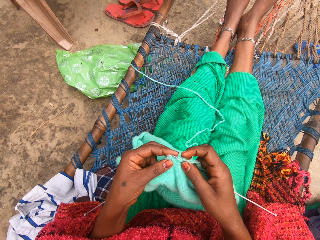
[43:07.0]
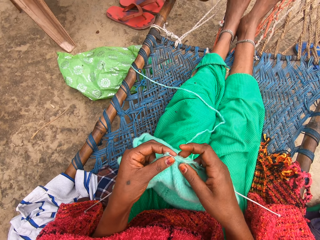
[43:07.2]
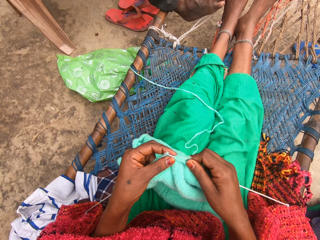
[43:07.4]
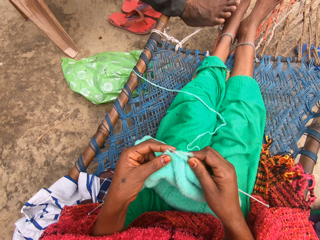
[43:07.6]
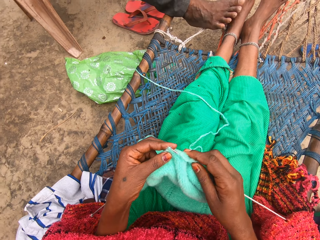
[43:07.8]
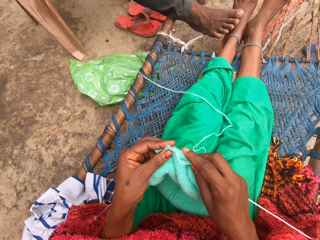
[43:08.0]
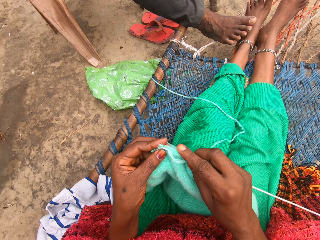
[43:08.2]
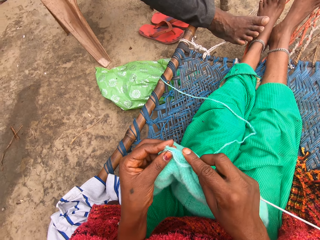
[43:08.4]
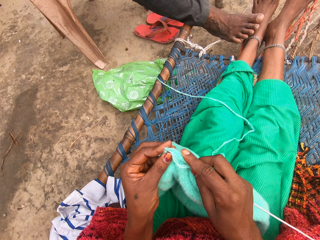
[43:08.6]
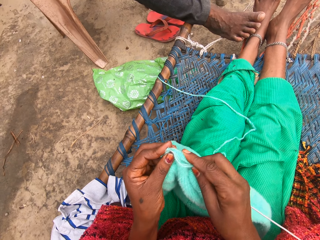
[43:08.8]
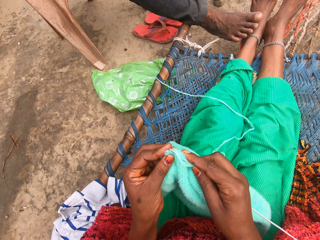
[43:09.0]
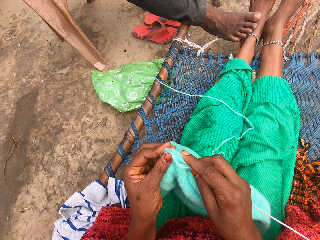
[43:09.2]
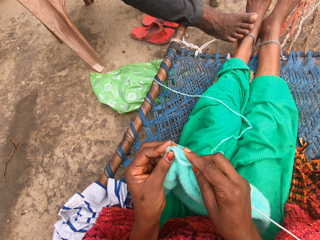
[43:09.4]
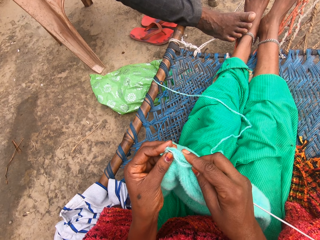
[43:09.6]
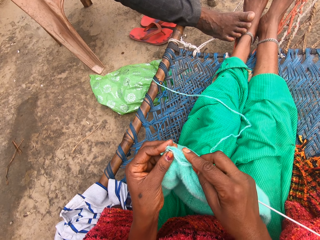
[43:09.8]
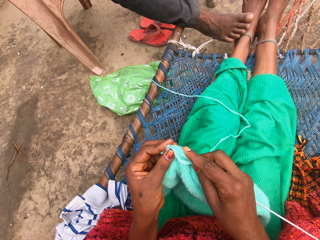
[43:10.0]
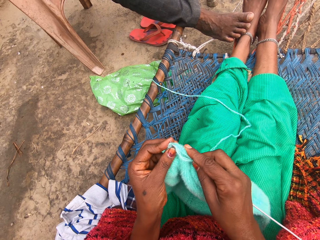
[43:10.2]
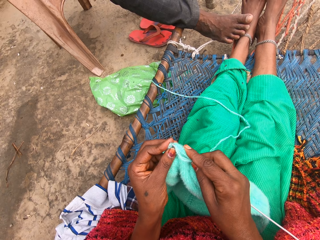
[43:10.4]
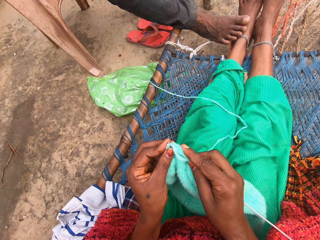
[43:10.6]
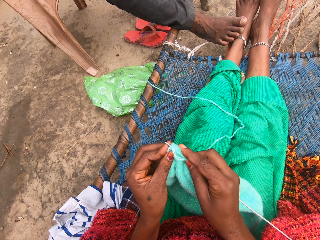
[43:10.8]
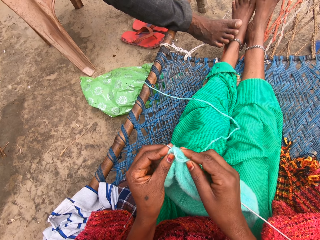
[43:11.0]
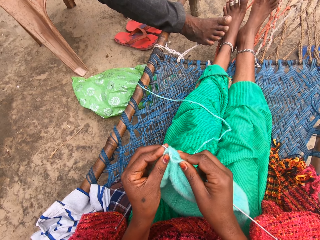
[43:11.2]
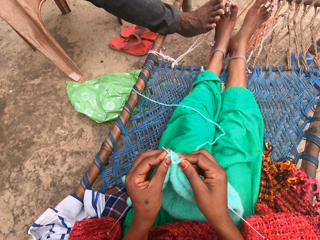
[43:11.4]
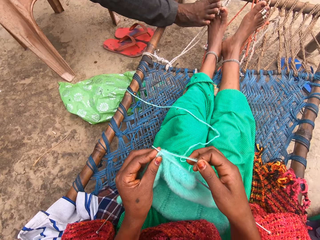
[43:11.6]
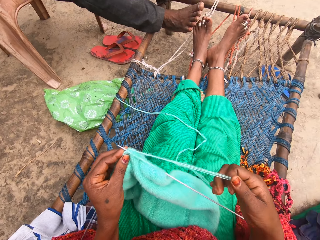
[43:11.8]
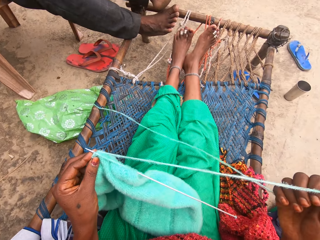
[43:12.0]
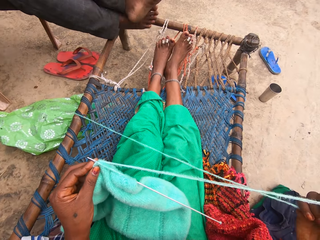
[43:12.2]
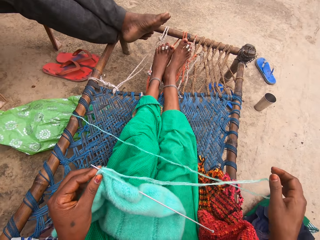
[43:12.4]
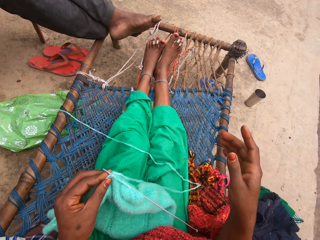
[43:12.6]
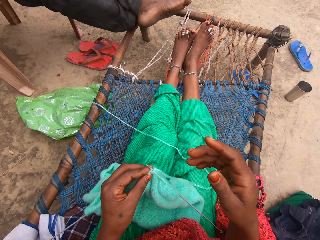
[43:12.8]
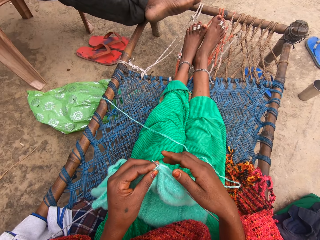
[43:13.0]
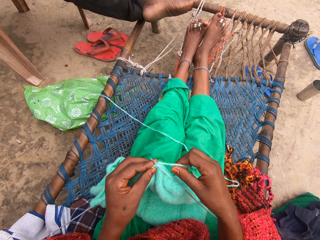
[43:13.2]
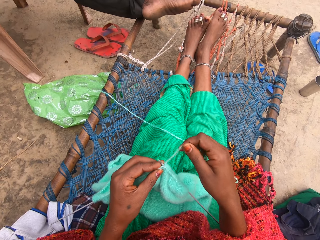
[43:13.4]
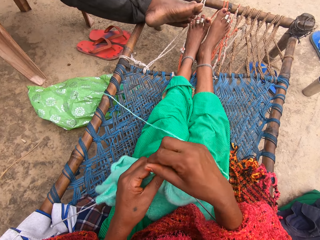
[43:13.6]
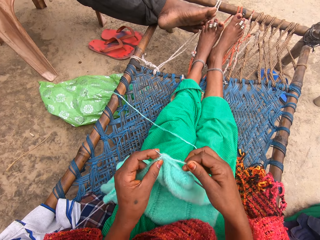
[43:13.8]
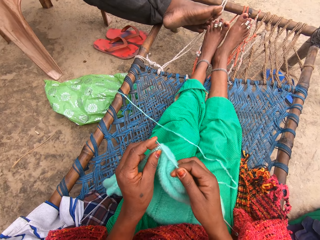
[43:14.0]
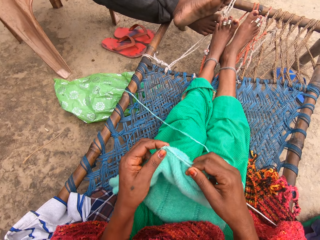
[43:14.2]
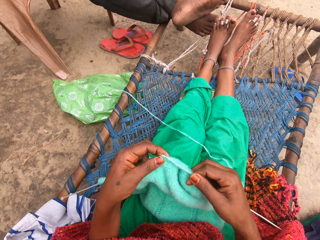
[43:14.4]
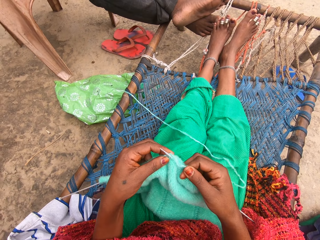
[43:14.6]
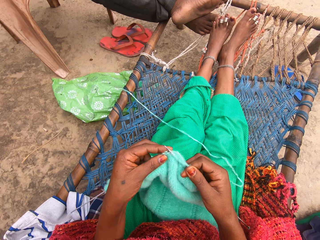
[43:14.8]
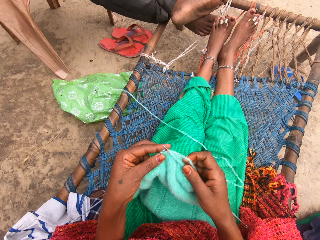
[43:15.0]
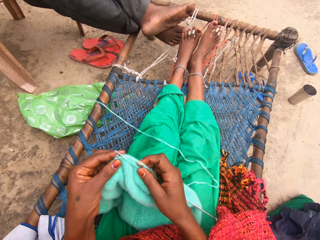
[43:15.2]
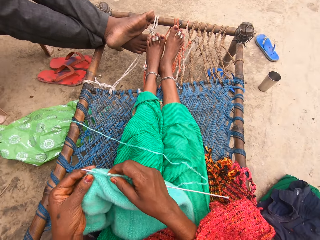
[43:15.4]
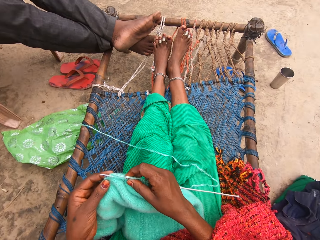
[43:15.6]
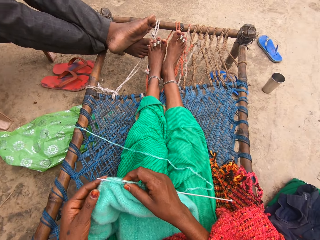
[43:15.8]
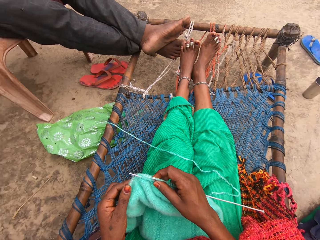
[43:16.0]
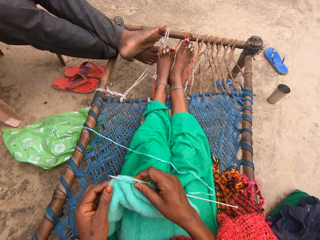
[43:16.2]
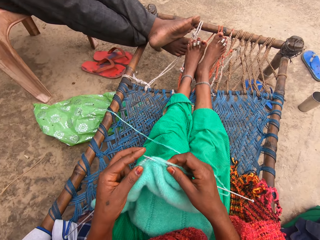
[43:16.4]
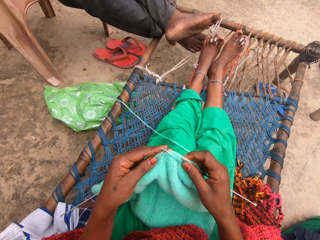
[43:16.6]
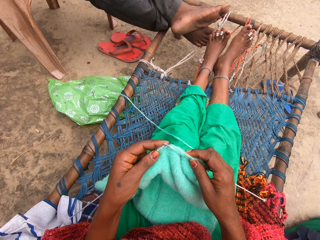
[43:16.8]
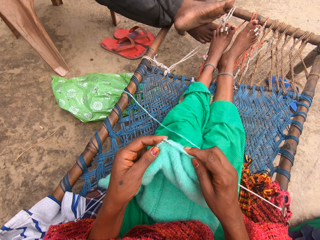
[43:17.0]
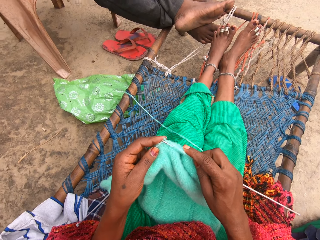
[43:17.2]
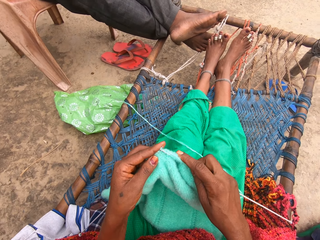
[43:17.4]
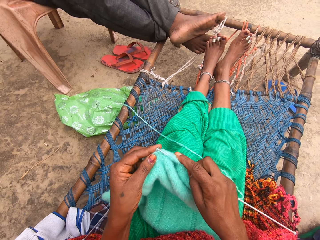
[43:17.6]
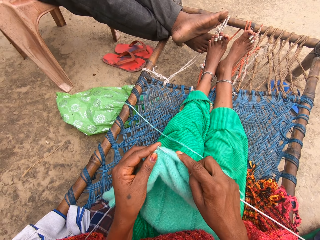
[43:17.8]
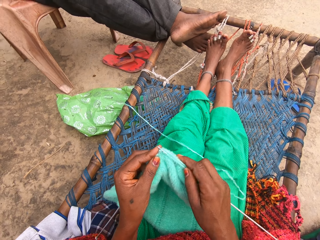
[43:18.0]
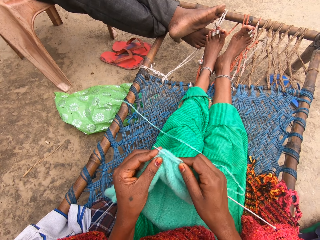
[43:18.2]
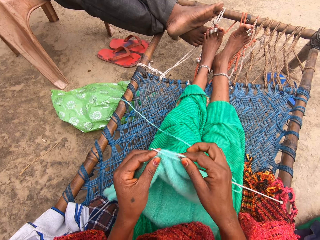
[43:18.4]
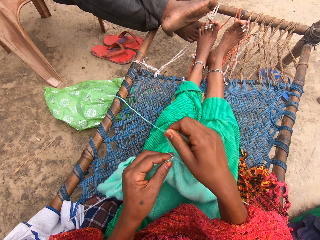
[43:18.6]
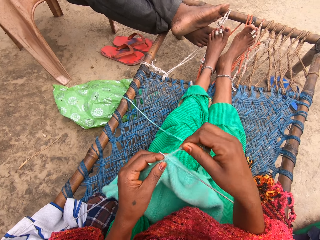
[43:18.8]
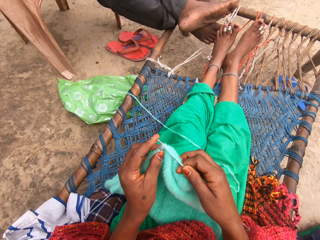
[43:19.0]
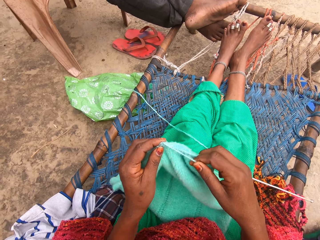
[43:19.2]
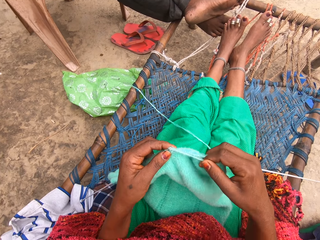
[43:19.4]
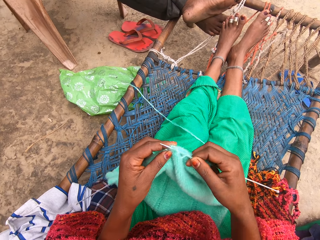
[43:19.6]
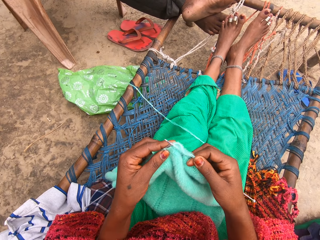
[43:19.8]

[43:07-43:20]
A man steps on the camera wearer. The camera wearer knits fabric of yarn with a crochet hook. The man moves his legs. The camera wearer aligns the yarn. They knit fabric of yarn with the crochet hook. The man shakes his legs. The camera wearer knits fabric of yarn with the crochet hook.

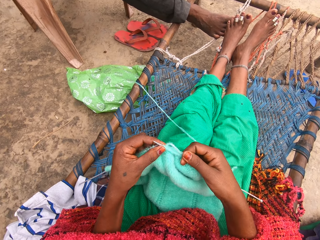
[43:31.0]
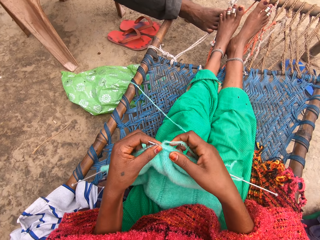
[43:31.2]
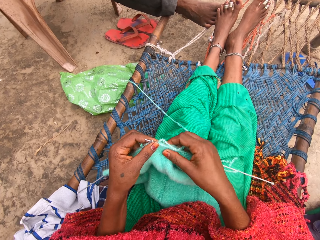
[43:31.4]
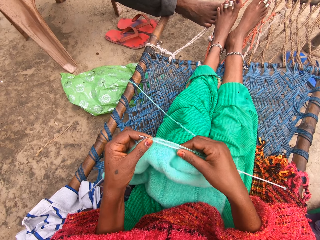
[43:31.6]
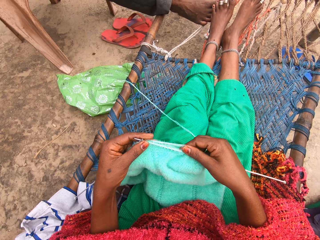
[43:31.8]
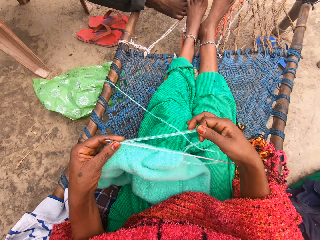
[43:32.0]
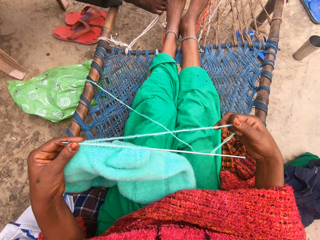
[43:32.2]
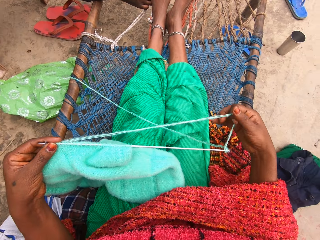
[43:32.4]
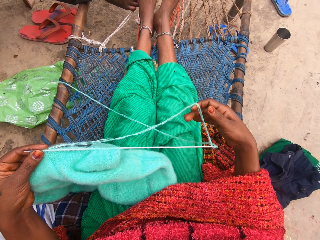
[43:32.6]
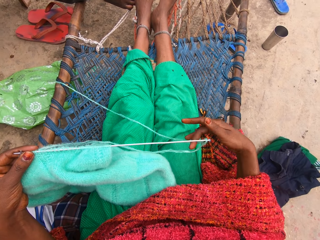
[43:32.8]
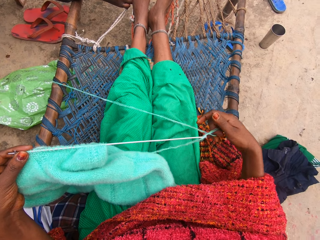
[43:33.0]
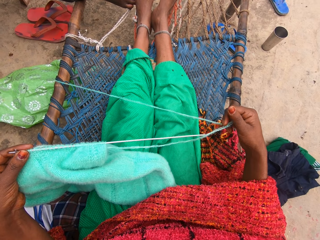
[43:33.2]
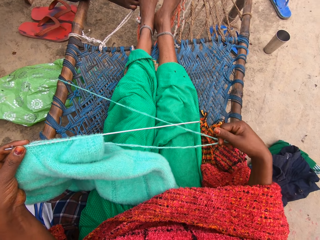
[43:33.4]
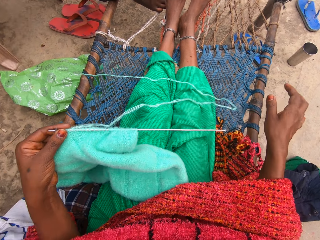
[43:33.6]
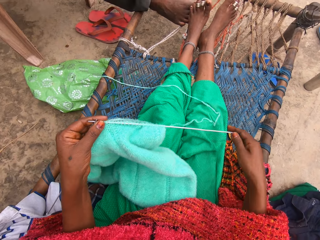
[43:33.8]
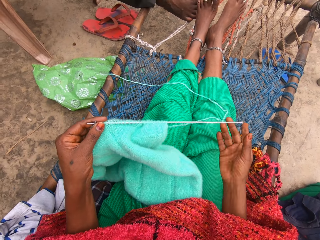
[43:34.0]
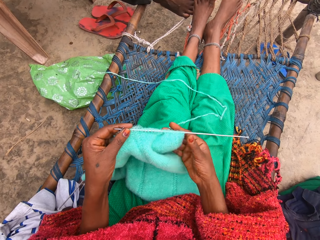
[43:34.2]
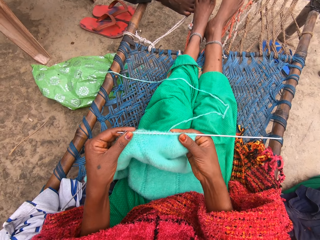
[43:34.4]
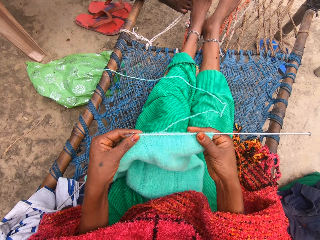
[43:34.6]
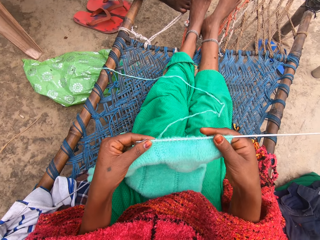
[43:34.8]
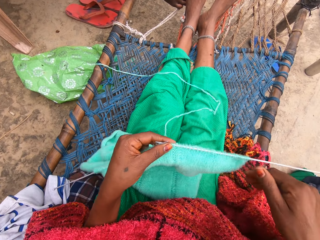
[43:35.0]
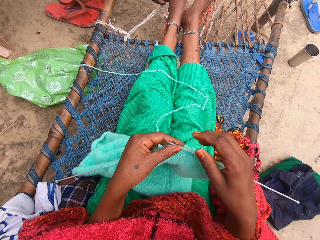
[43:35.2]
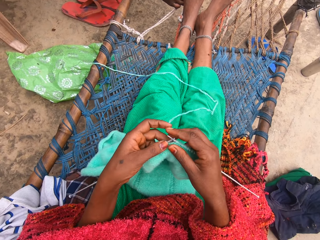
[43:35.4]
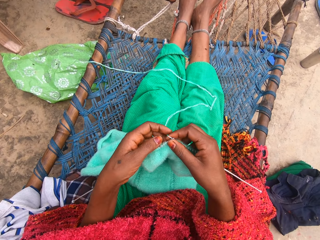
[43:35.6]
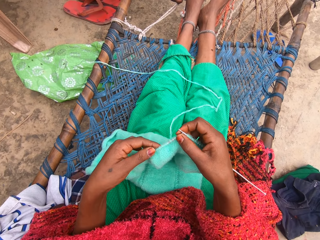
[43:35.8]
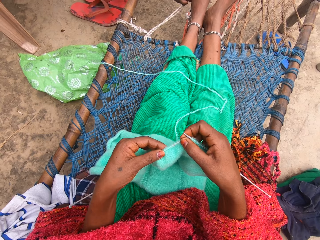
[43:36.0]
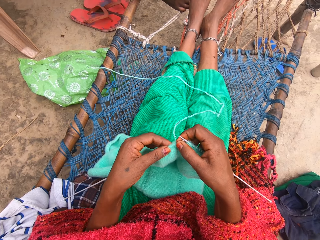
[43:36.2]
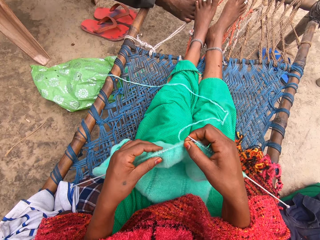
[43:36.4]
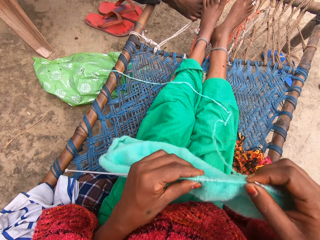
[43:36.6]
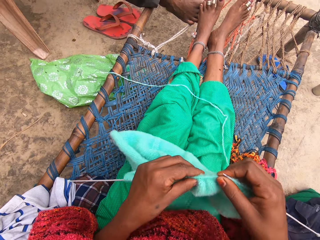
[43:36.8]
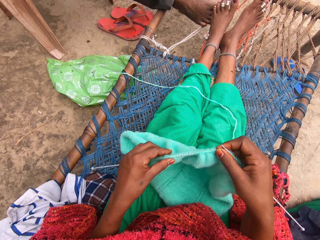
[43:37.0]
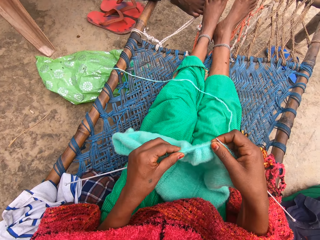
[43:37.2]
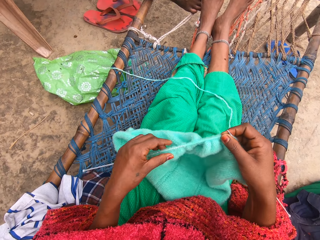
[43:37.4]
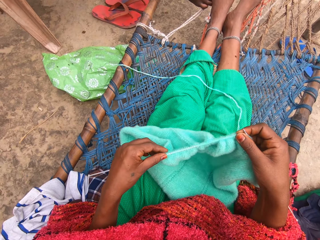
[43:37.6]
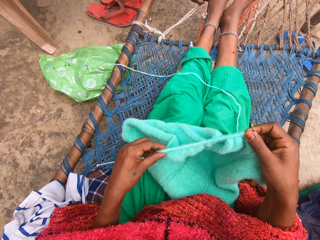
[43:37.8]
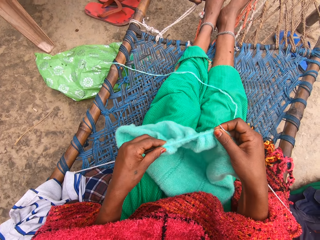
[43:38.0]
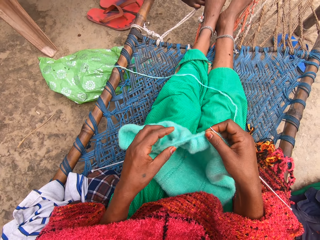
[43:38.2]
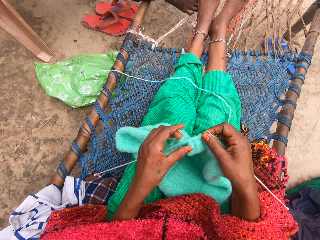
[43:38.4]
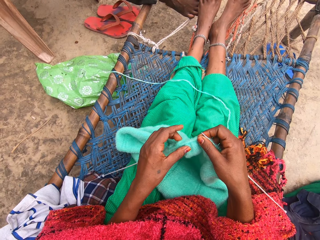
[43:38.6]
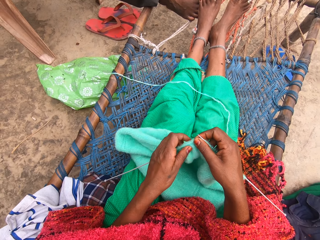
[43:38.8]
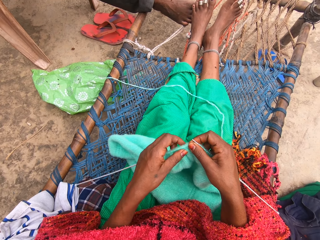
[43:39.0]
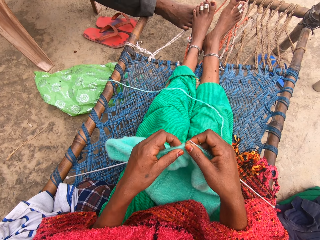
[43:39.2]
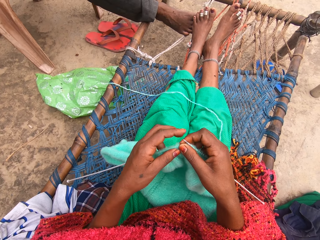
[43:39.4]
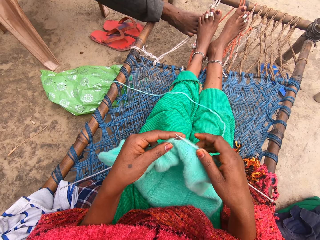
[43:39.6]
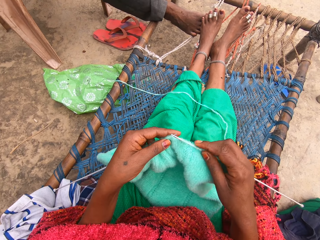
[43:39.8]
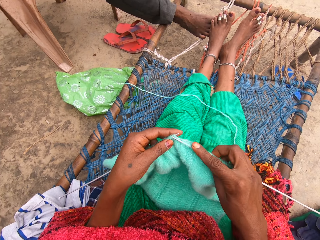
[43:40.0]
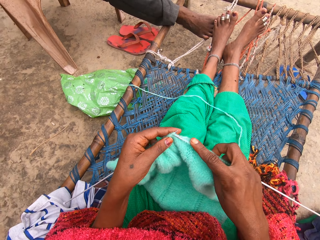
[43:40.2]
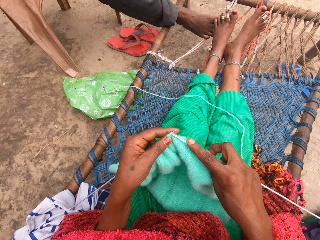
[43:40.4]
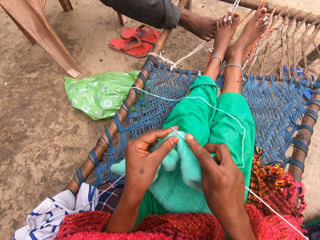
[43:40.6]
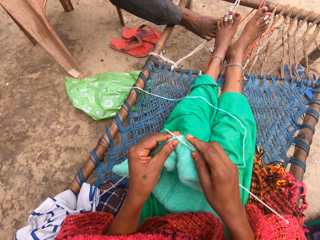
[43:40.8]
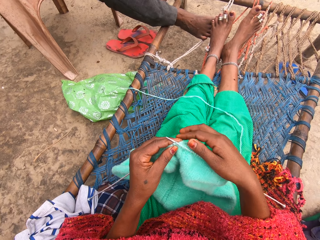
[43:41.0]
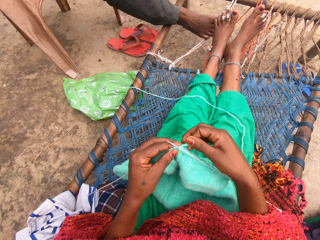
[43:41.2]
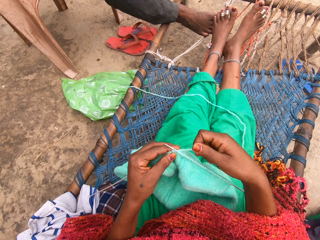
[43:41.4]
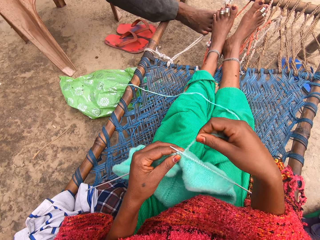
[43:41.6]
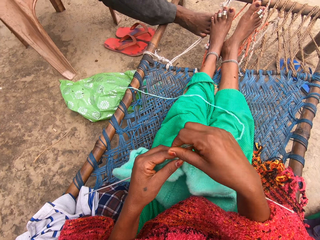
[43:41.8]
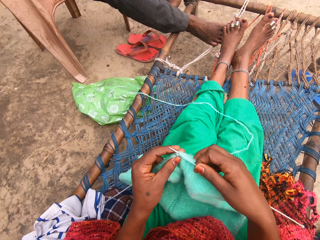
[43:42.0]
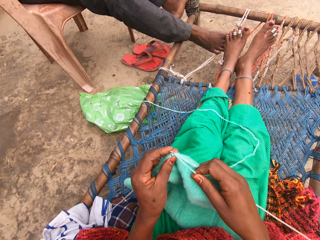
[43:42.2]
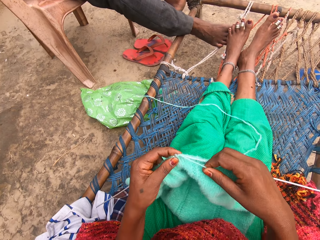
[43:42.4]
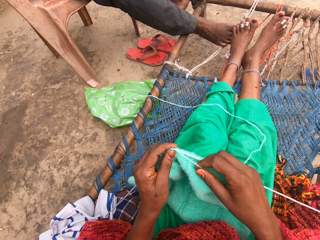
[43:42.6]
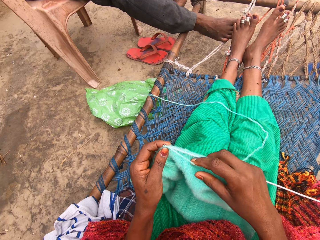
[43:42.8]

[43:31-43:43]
The camera wearer adjusts the yarn with her right hand. She adjusts the knit on the pin in her right hand. She adjusts the knit on the pin in her left hand. She knits with the yarn and knitting pins.
